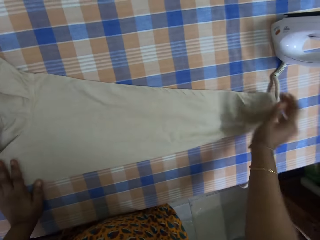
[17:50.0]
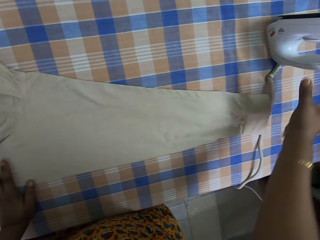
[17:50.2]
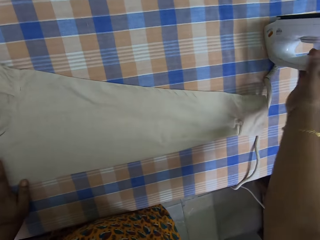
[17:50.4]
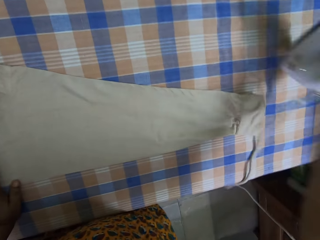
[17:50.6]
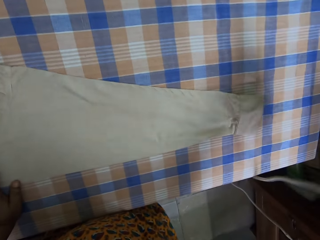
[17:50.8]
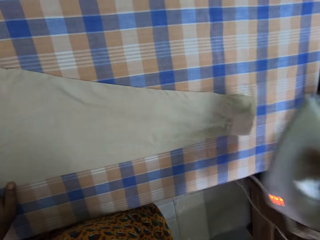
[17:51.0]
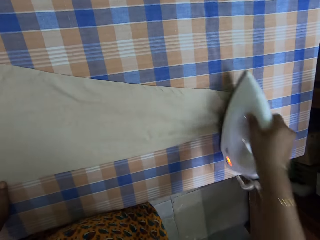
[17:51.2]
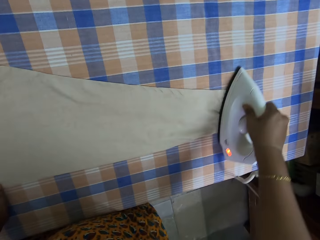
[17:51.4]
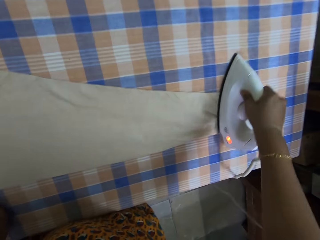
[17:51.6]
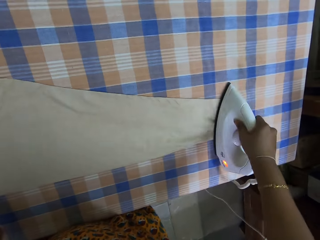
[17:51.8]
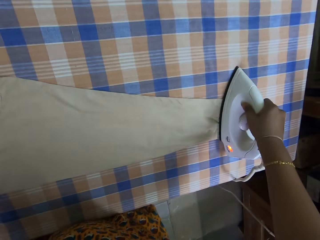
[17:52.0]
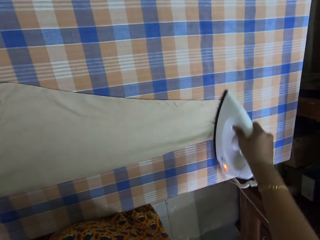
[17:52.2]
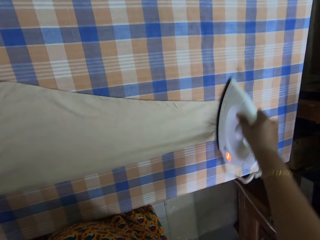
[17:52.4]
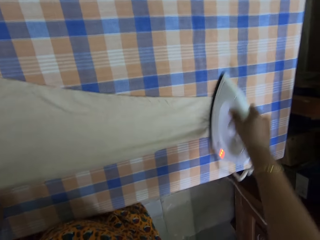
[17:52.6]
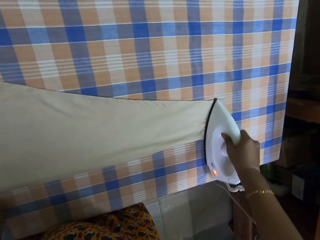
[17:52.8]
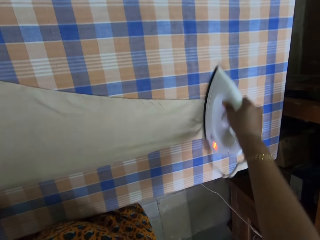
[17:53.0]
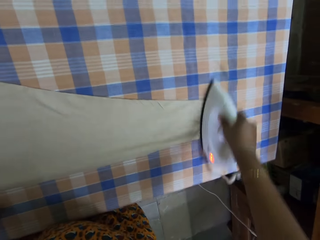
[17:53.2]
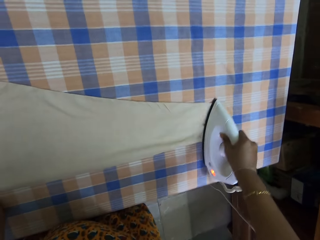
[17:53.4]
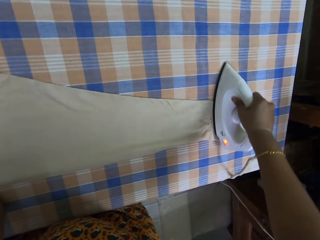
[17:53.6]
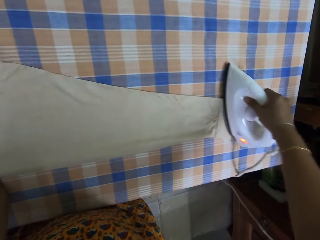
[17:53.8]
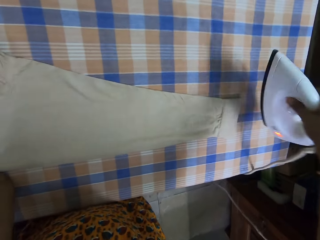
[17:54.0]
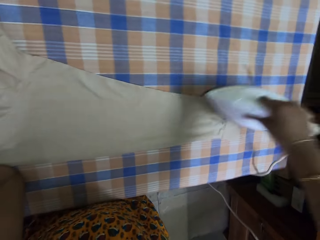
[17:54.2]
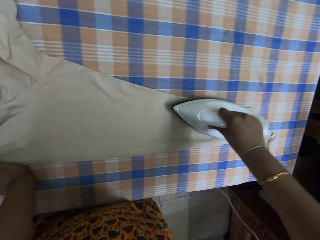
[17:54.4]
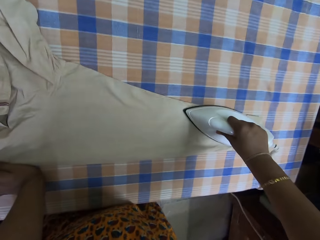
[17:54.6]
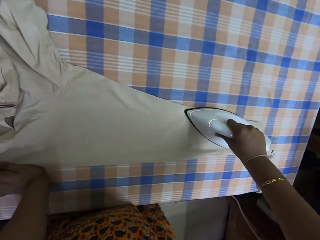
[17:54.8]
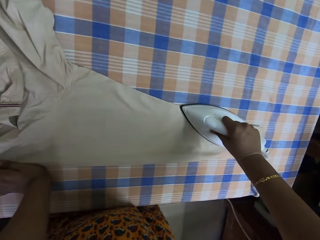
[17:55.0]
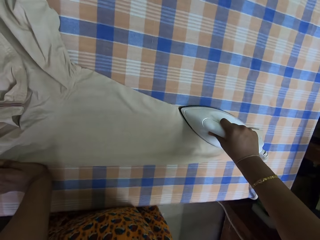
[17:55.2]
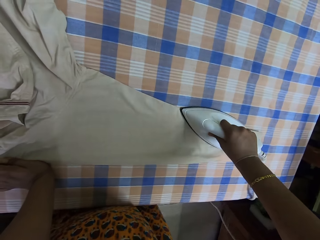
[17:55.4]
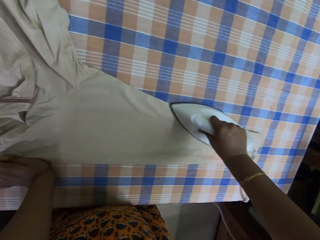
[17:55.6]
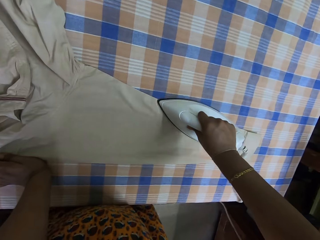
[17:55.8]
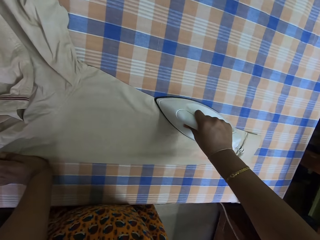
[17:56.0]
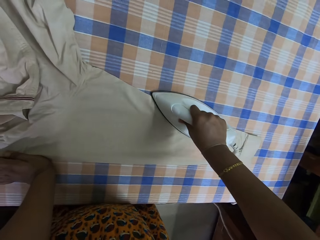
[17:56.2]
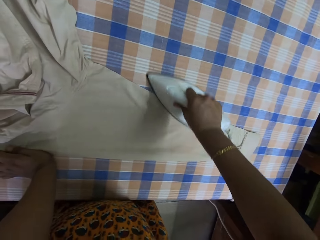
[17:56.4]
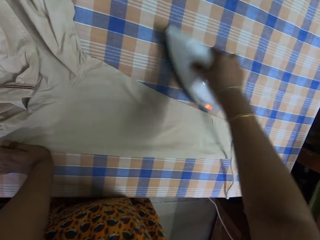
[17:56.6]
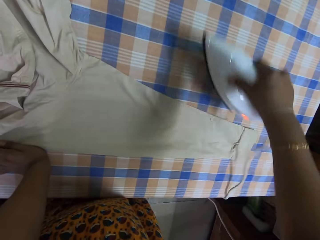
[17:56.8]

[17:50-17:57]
The camera wearer picks up the iron box from the table. They iron the shirt. They iron the sleeve.

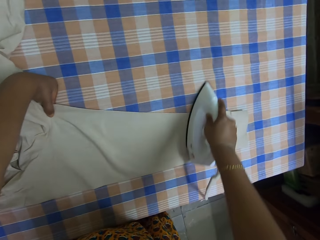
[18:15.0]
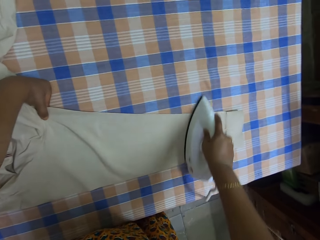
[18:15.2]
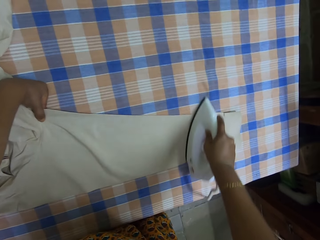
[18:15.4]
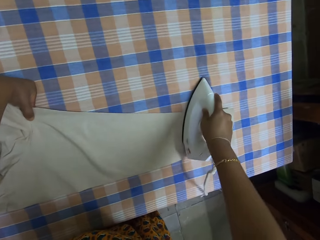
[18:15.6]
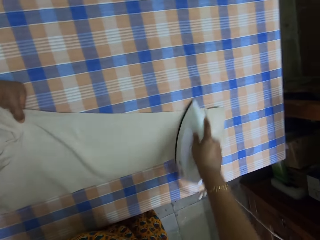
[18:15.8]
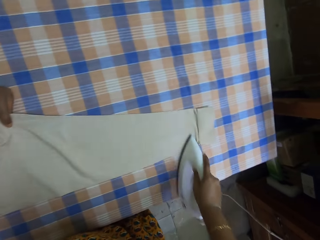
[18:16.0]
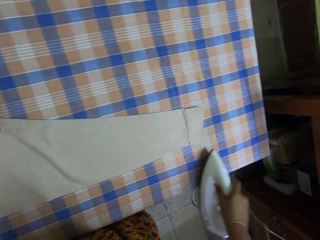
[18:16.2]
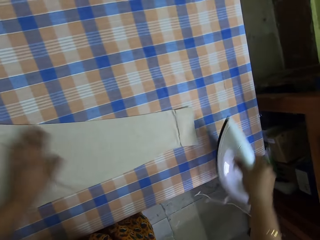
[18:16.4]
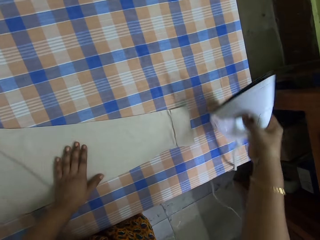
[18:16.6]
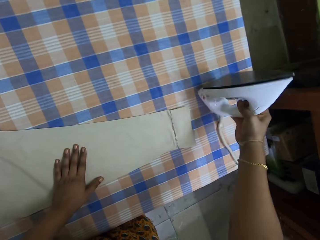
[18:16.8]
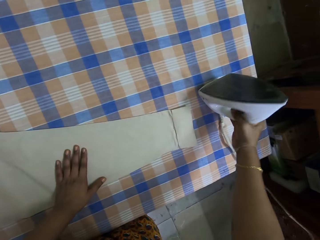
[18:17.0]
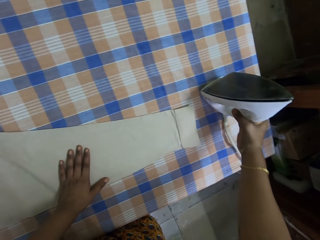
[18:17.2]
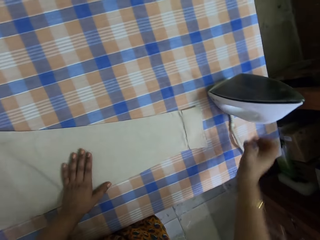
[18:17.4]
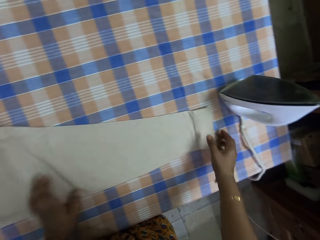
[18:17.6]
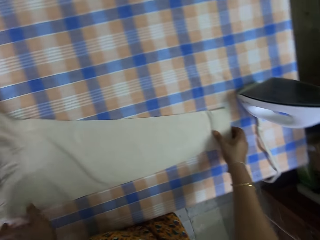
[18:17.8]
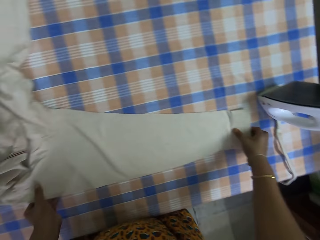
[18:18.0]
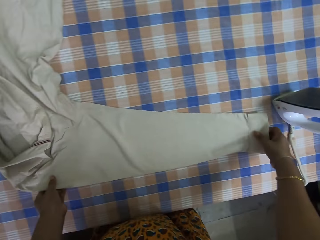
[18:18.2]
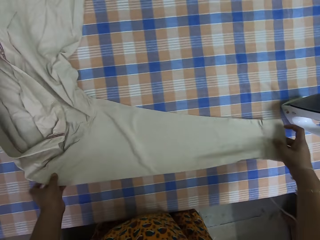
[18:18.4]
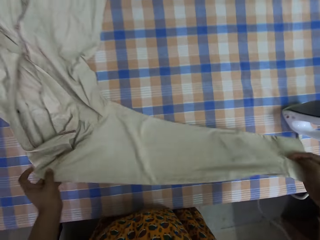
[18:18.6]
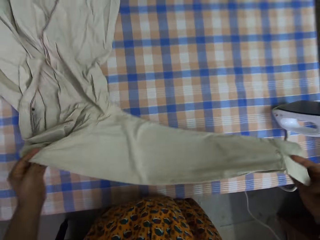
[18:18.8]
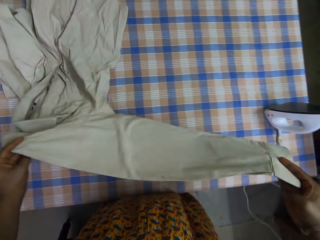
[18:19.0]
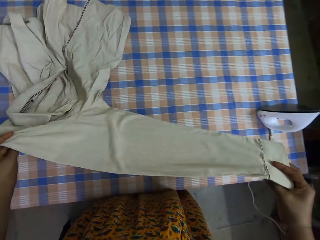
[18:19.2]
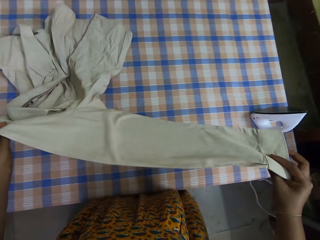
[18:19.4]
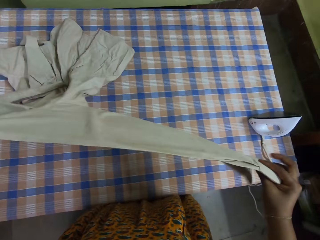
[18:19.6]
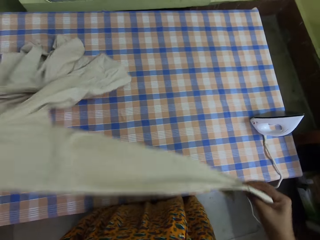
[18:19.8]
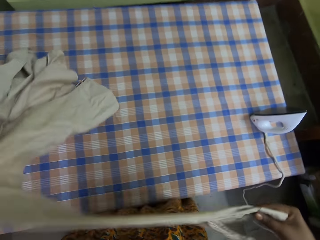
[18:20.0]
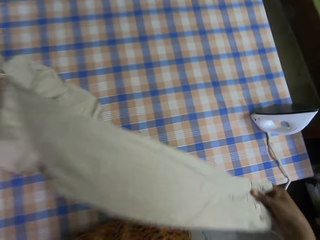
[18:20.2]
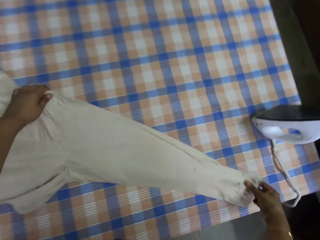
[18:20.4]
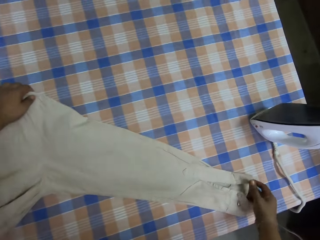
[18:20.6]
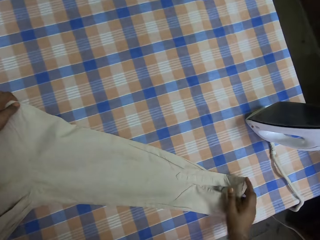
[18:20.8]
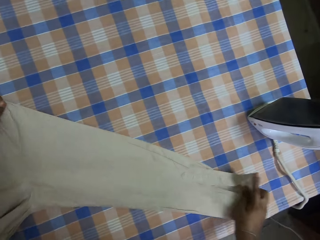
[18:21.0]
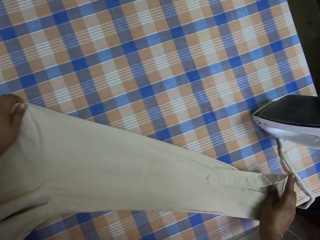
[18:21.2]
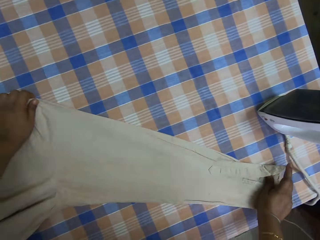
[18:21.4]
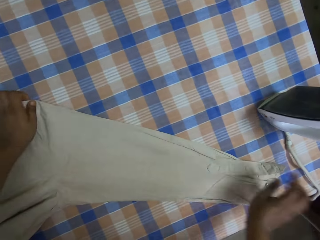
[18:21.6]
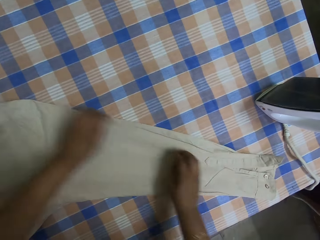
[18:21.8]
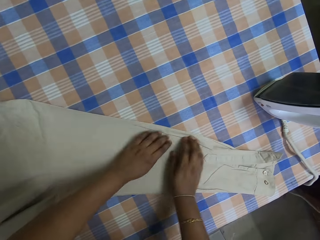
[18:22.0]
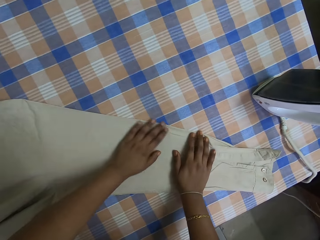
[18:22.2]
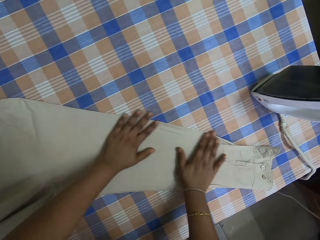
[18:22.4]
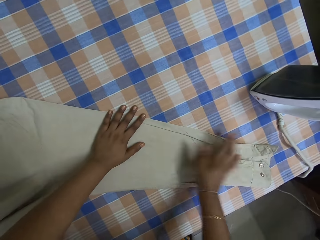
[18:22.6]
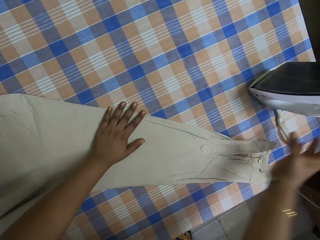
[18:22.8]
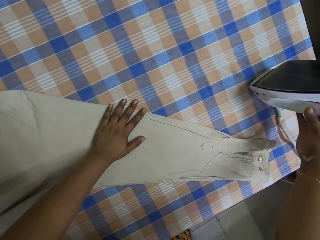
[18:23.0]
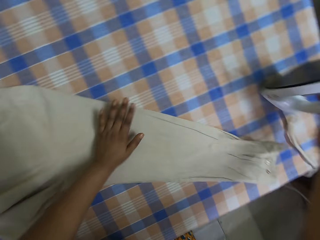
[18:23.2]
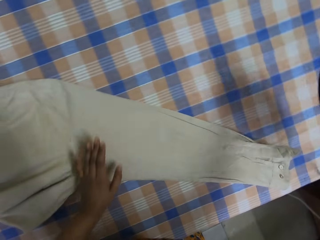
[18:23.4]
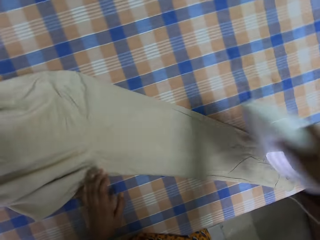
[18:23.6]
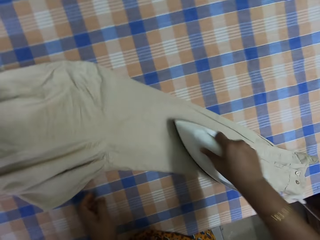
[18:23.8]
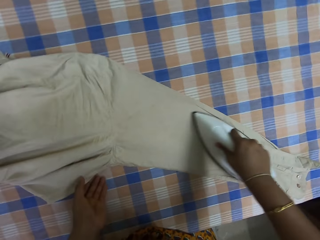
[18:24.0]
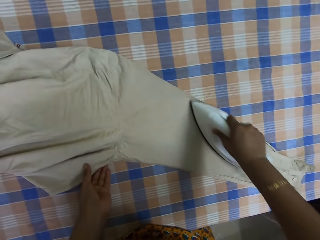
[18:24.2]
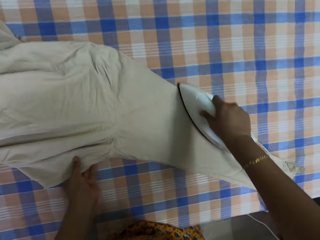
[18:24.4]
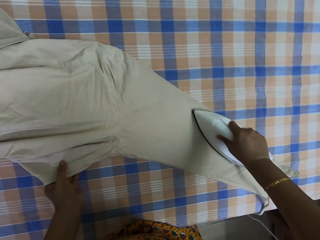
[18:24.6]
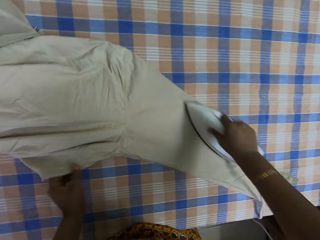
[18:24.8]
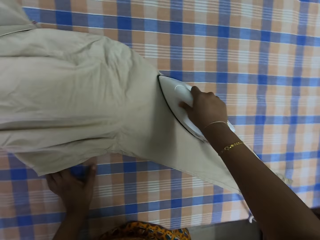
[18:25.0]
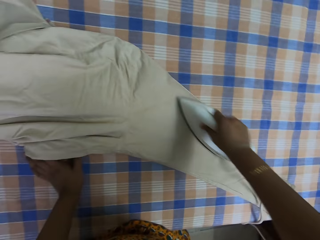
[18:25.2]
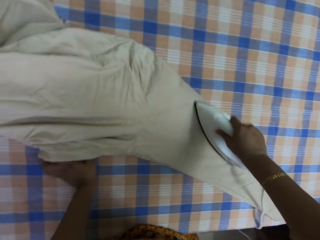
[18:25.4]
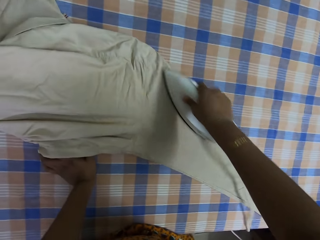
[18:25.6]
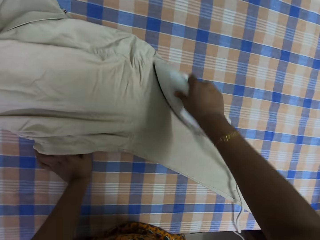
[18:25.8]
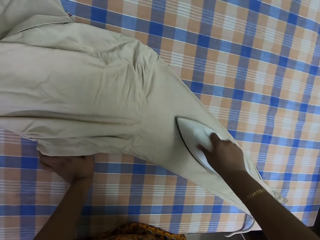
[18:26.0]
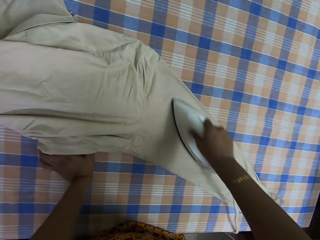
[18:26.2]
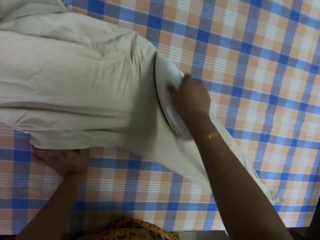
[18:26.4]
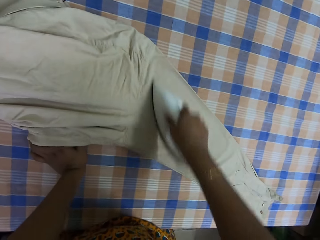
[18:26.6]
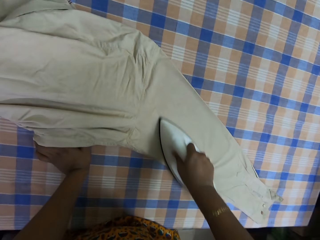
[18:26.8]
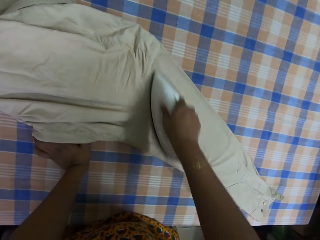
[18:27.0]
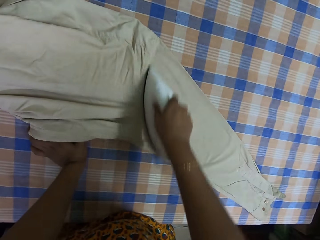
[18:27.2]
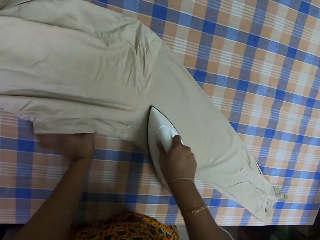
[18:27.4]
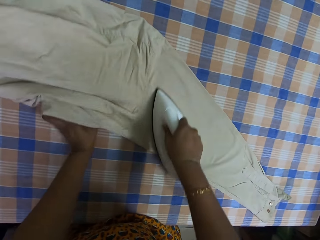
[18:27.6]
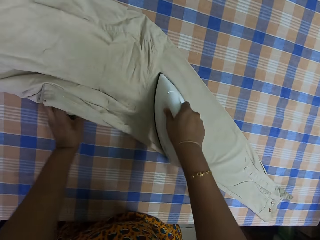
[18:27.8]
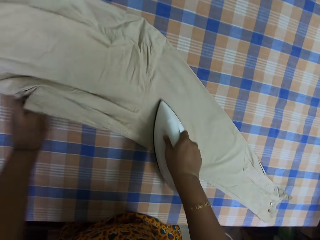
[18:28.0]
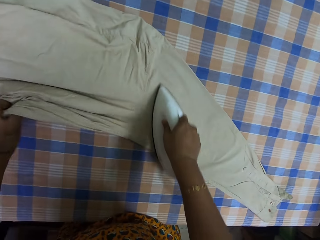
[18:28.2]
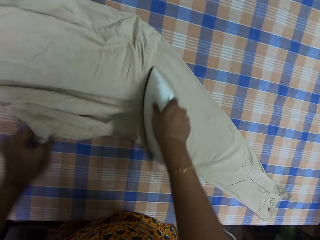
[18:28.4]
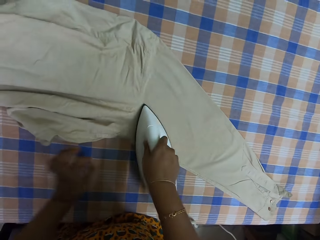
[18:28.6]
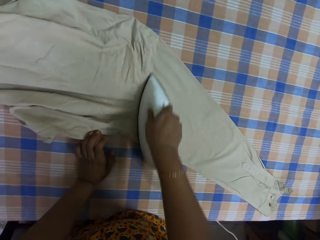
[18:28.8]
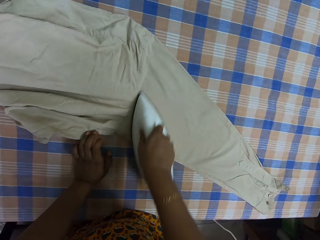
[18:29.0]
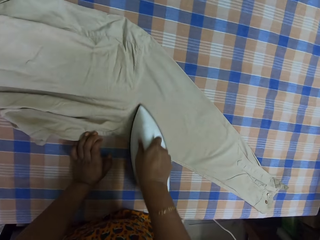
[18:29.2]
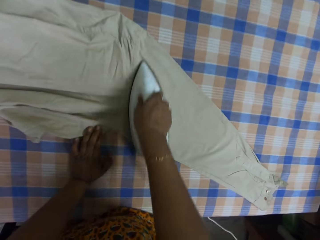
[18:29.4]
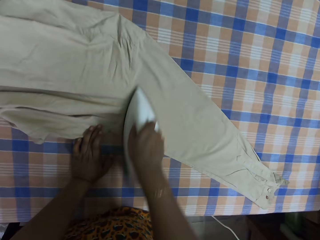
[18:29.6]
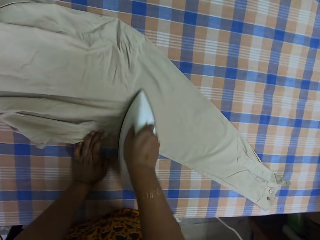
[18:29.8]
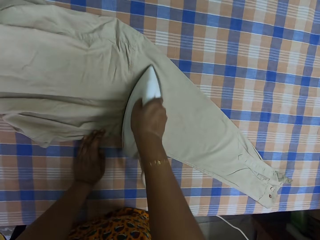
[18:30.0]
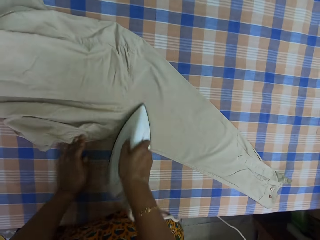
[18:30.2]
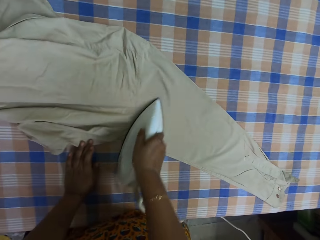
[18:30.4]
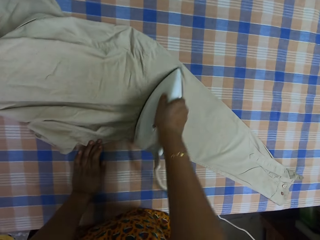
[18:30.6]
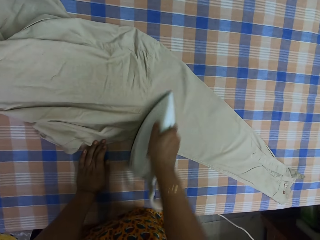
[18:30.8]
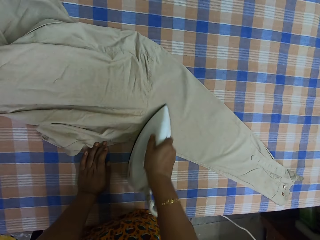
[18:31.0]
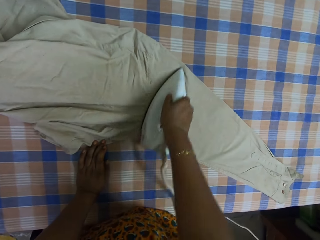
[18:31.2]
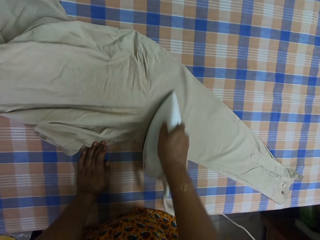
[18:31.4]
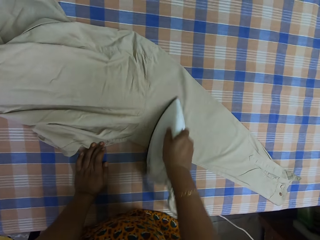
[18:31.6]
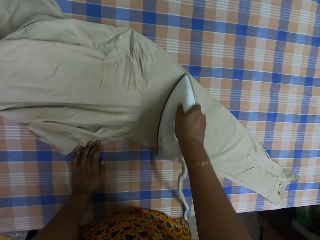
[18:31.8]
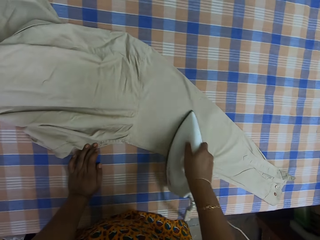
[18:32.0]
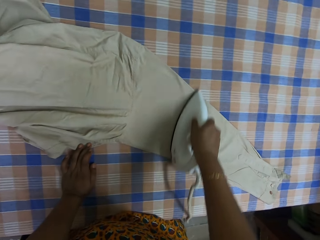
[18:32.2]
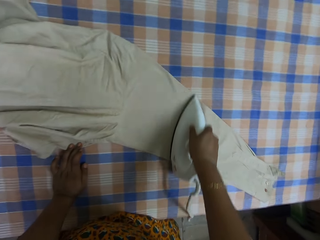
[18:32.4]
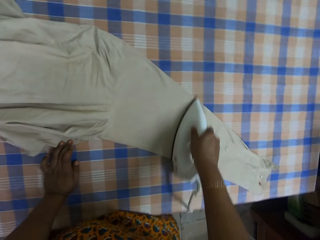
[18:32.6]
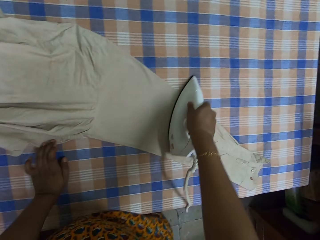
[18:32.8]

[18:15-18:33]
The camera wearer puts the iron box on the ironing table. They touch the shirt on top of the table. They adjust the cloth. They pick up the shirt on top of the table. They put the shirt on top of the table. They touch the shirt on top of the table. They pick up the iron box on top of the table. They iron the shirt on top of the table with the iron box.
